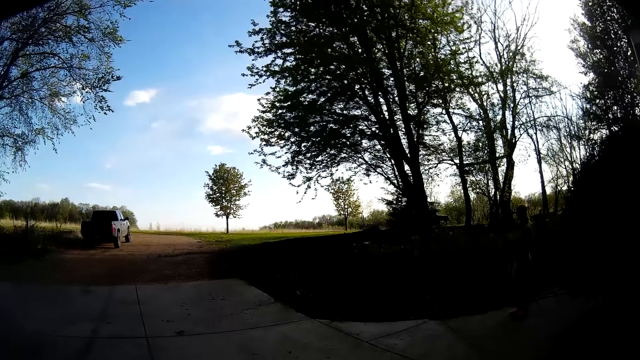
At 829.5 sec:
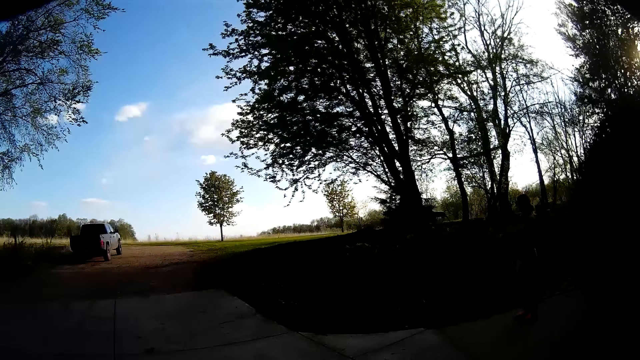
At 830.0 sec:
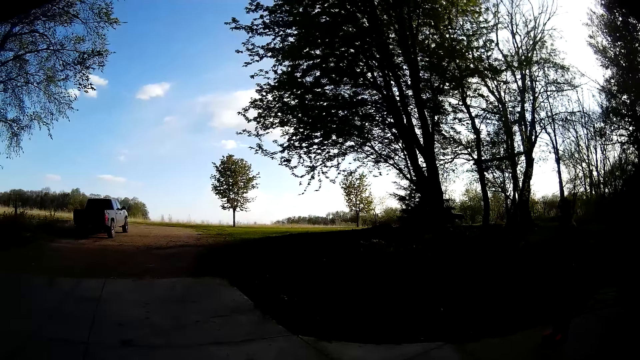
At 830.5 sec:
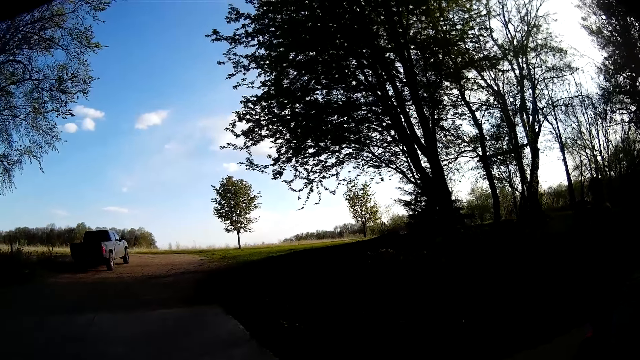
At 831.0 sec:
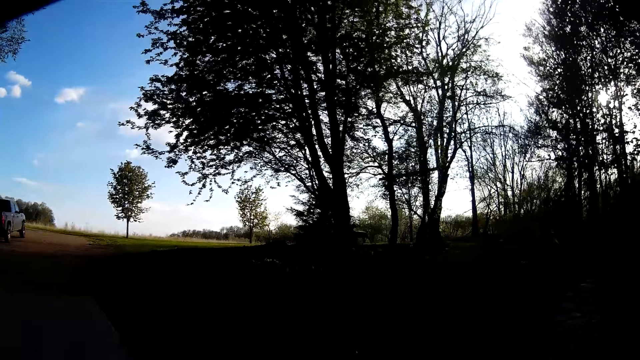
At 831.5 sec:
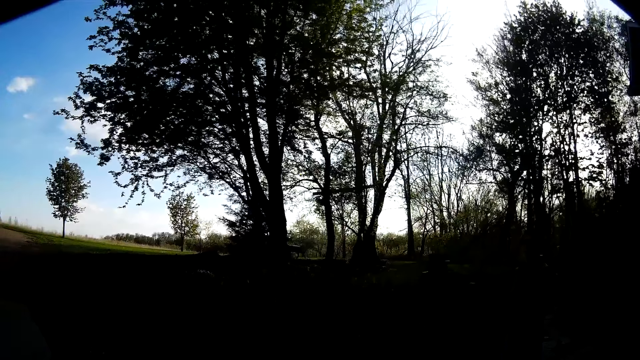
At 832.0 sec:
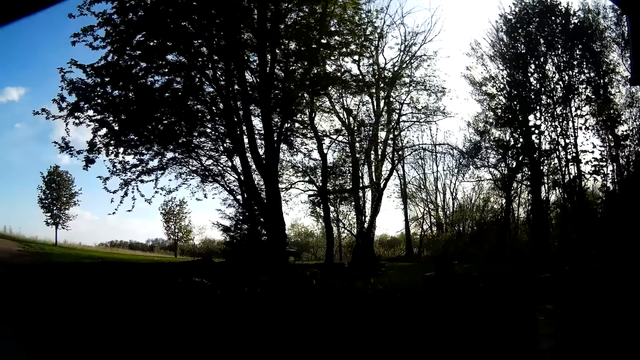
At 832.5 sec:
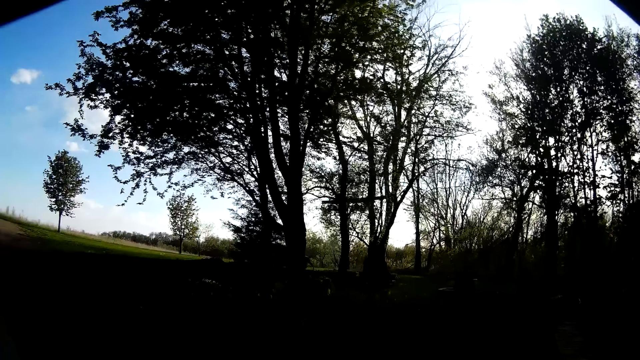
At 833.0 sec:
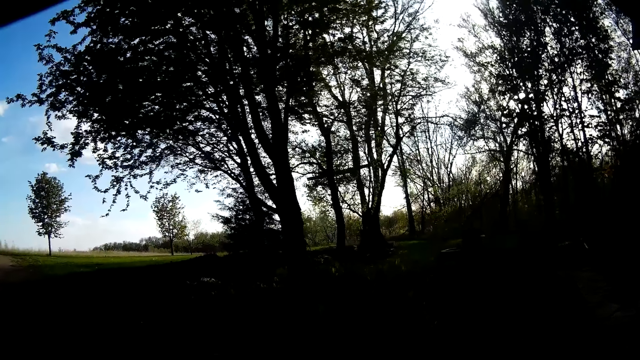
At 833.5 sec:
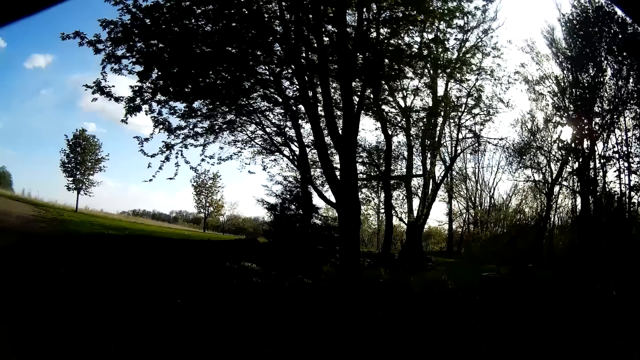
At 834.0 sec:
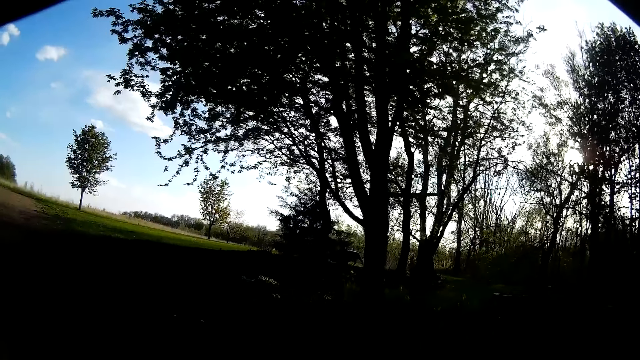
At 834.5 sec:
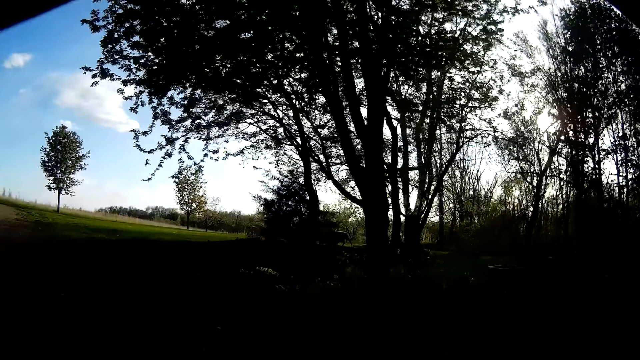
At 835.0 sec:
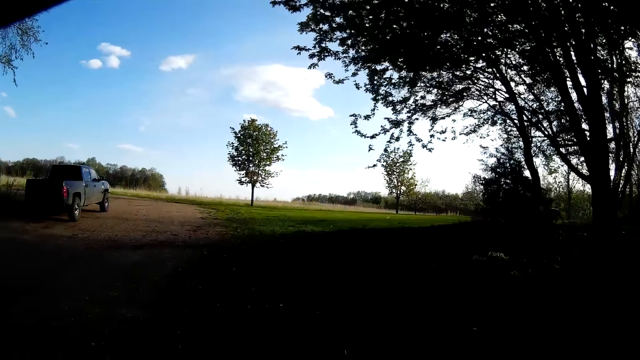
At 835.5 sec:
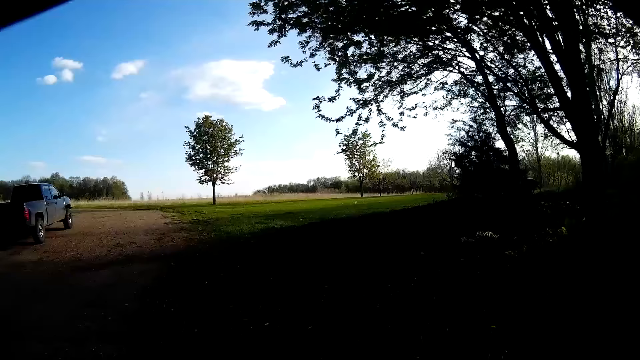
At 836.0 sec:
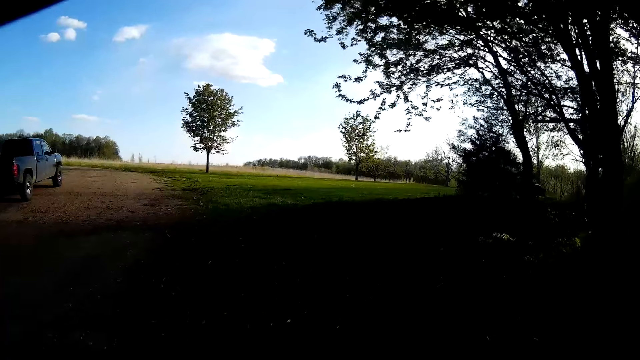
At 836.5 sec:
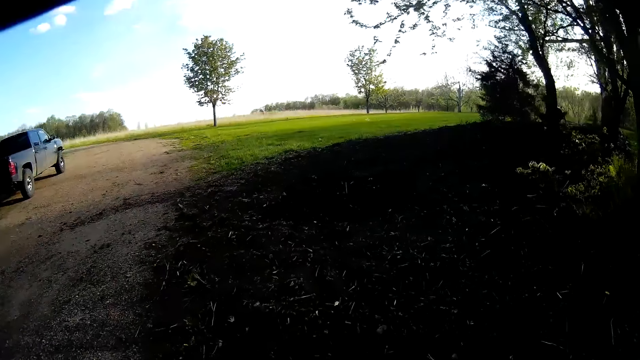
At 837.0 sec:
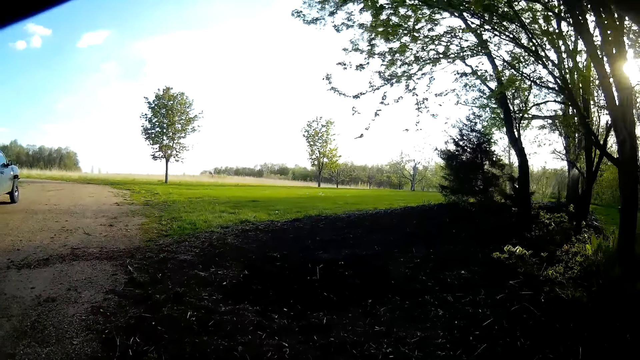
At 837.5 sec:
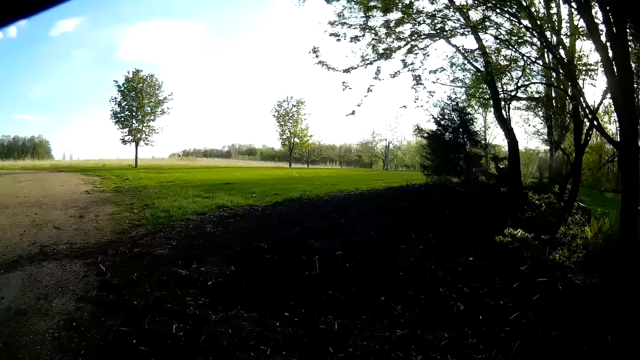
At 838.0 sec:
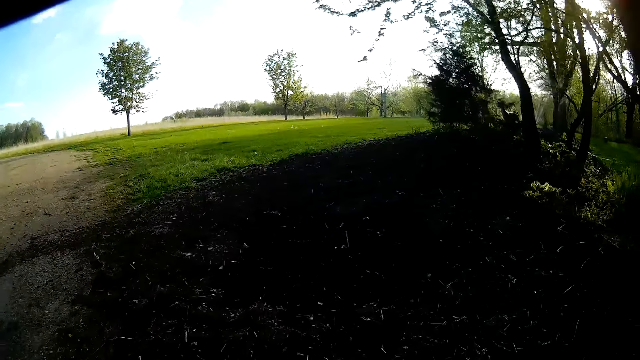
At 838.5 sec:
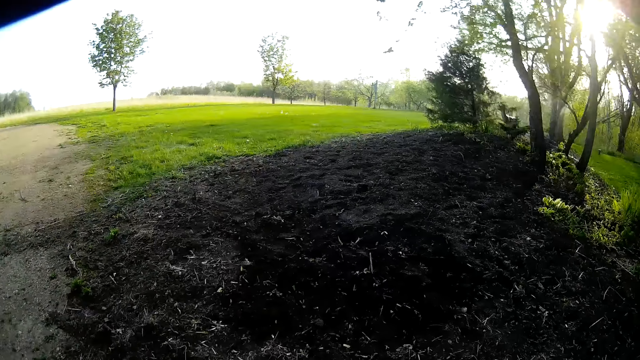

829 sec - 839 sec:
The camera wearer walks out of a workshop. They talk to a woman. They walk towards the field.

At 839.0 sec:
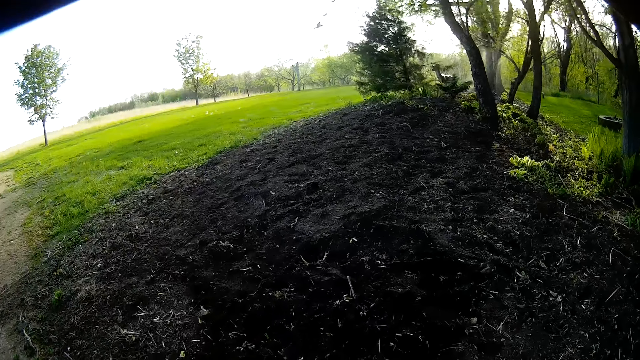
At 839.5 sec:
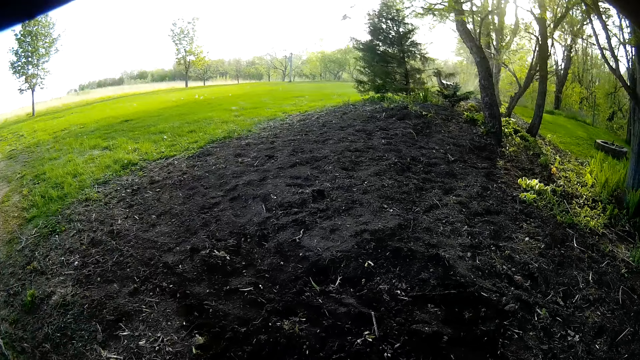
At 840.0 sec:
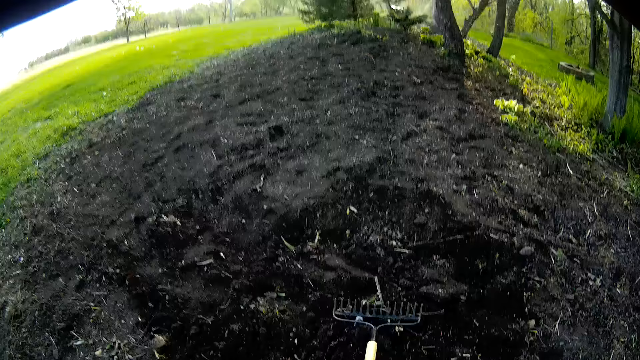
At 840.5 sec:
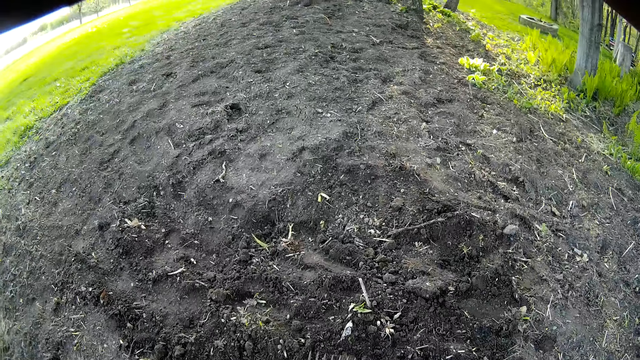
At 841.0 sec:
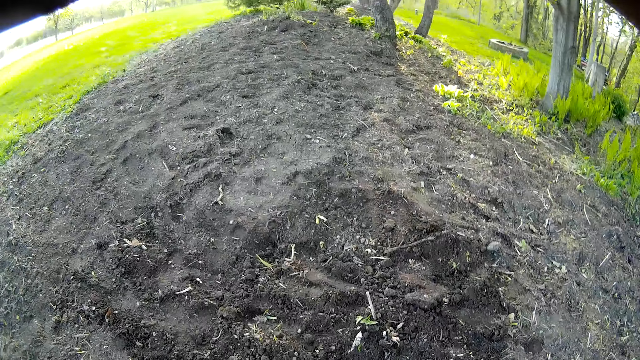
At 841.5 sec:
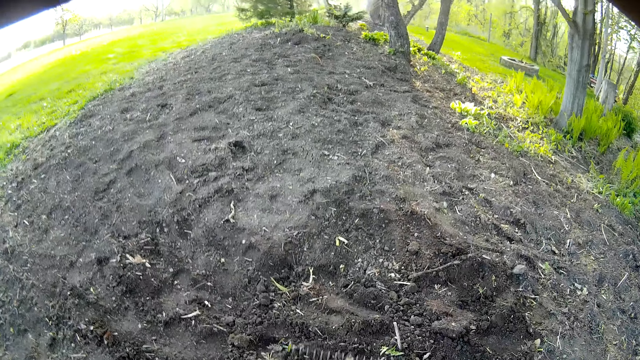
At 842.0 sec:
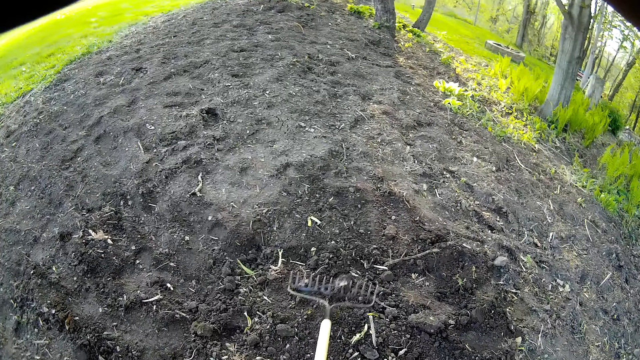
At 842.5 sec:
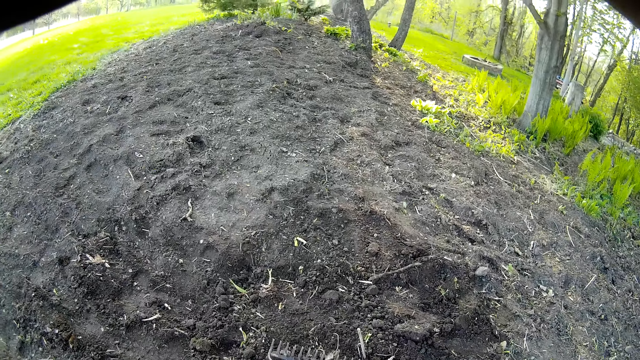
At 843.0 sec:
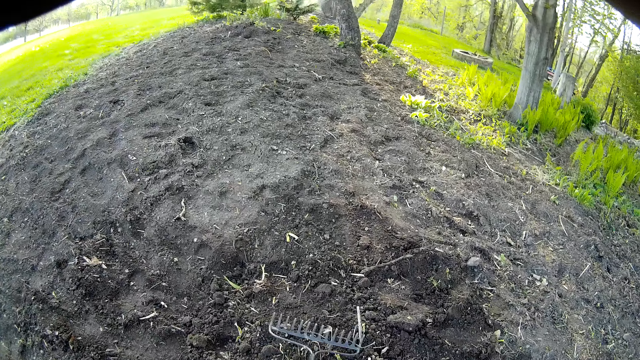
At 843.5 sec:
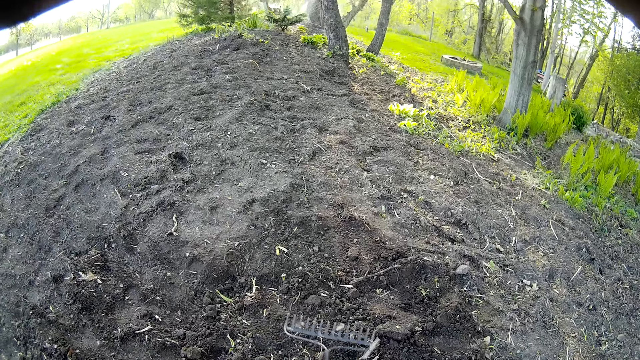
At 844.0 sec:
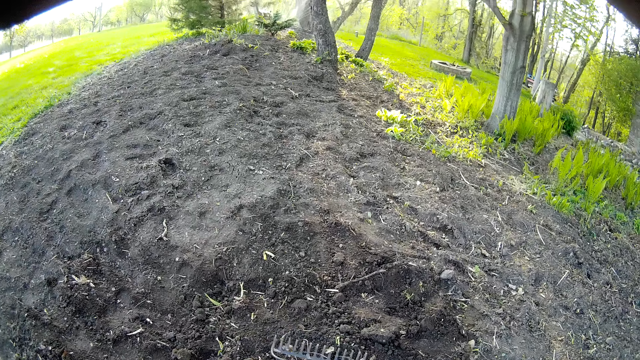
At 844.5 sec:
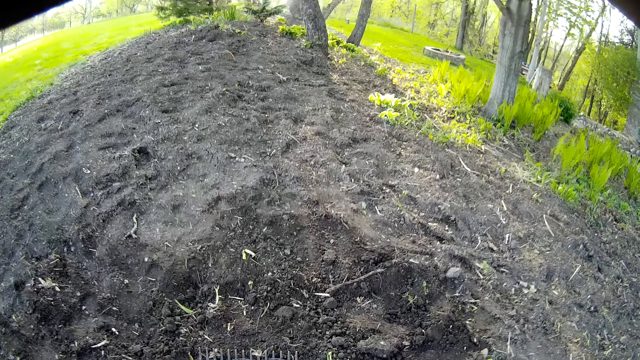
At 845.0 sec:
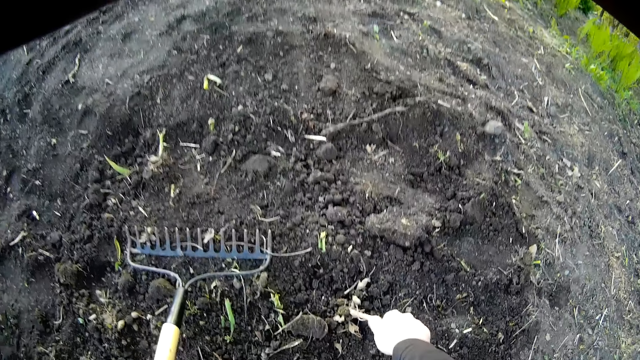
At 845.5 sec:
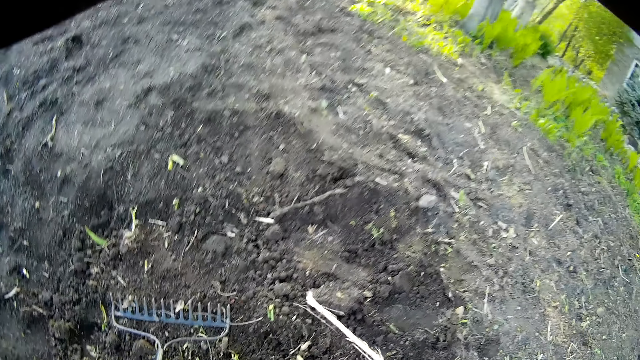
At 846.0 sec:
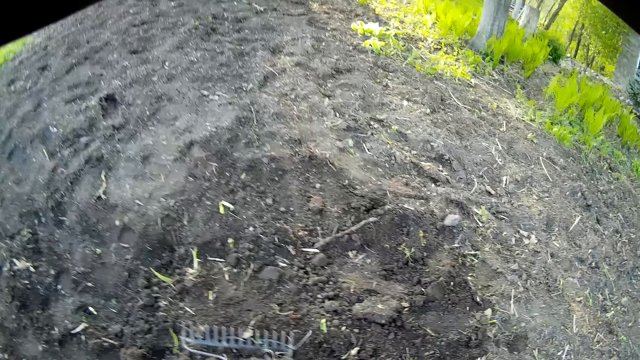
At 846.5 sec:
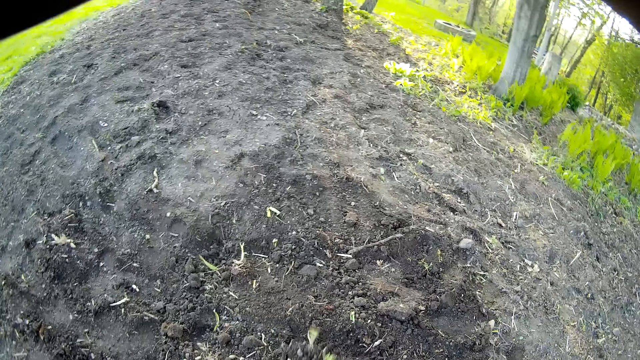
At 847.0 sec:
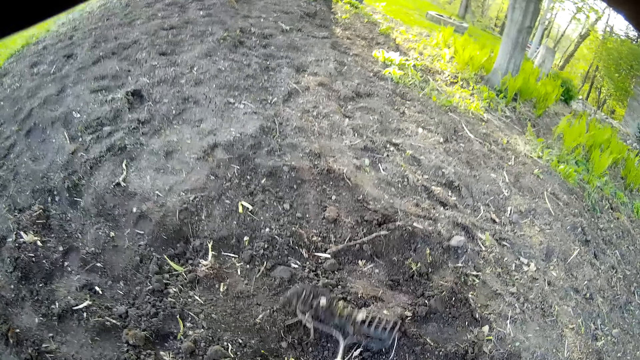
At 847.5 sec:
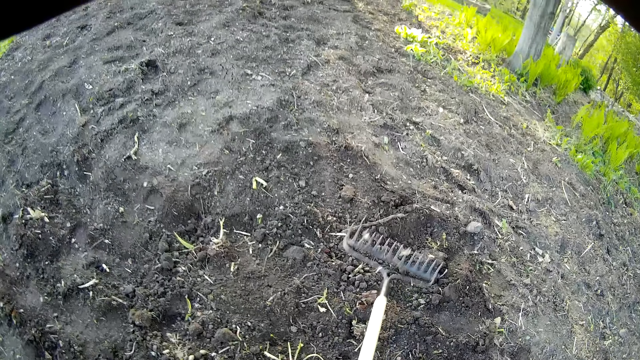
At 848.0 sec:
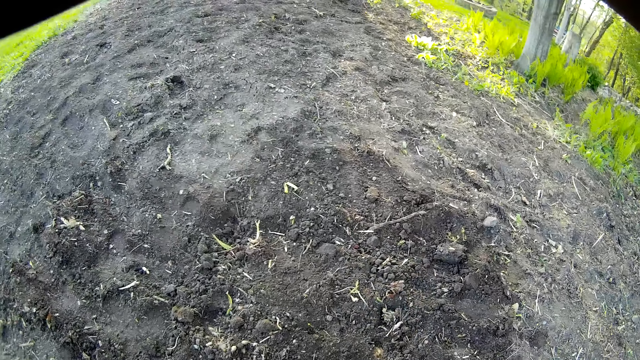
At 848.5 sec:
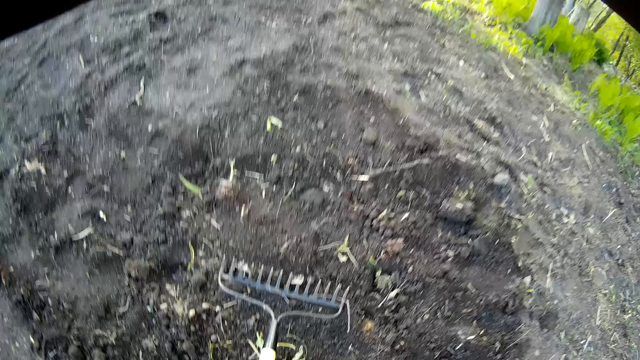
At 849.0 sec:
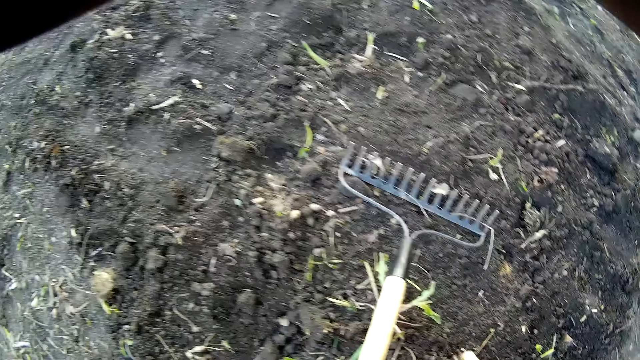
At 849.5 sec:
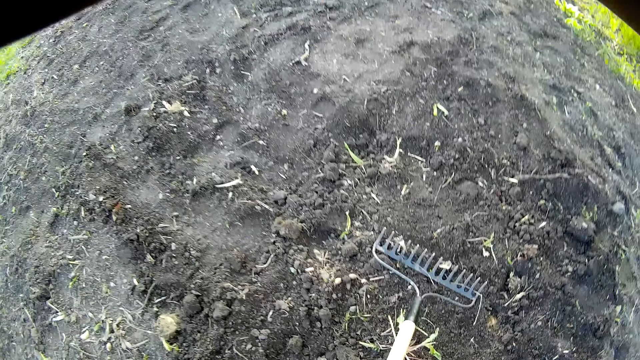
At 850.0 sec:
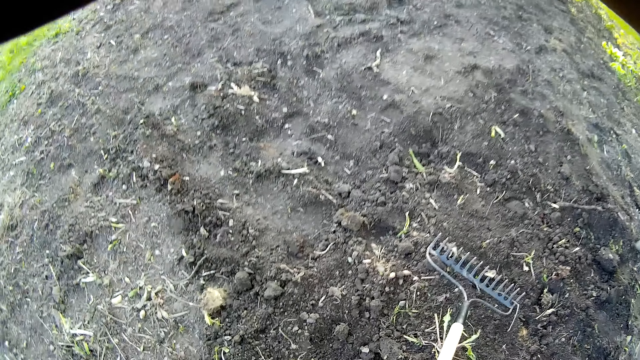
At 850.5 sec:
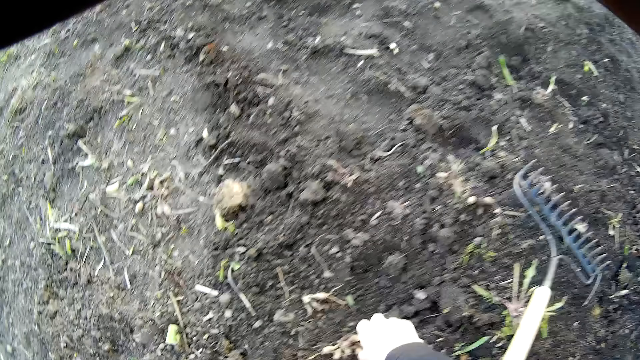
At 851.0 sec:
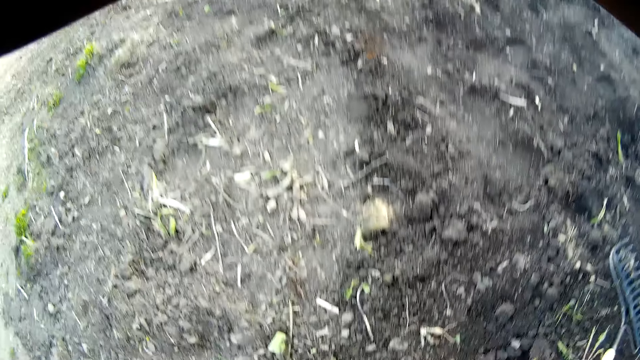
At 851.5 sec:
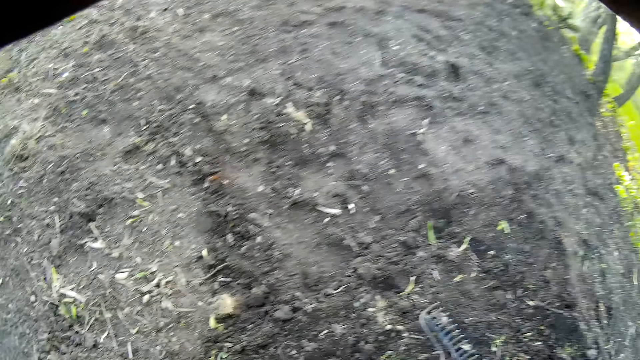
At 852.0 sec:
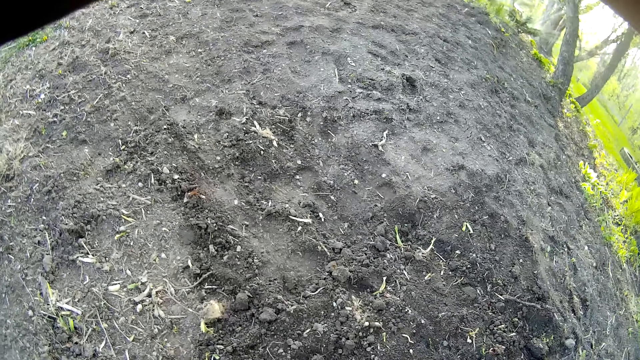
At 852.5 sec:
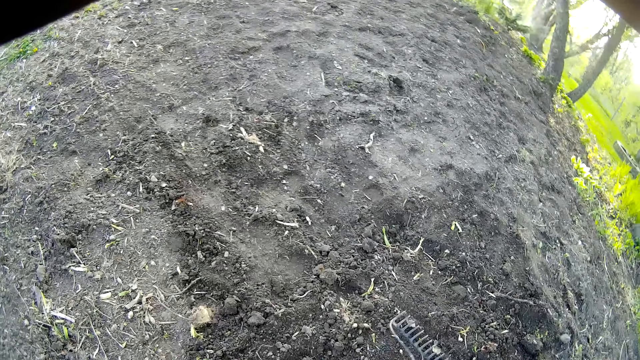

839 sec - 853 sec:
The camera wearer uses the rake to scrape the soil. They spread the soil with the rake. They pick a stick. They spread the soil with the rake. They pick something on the ground.
